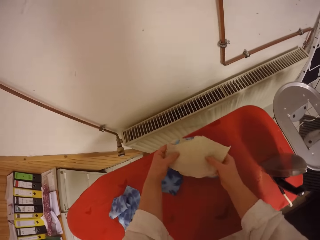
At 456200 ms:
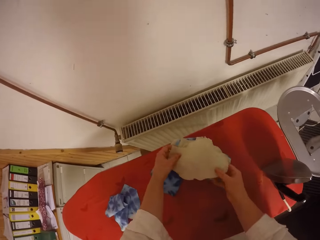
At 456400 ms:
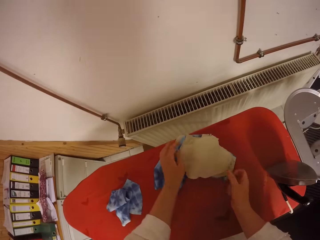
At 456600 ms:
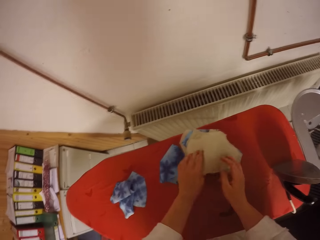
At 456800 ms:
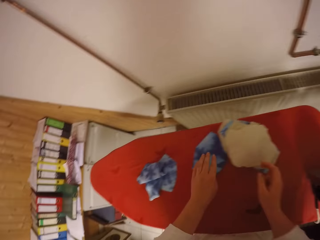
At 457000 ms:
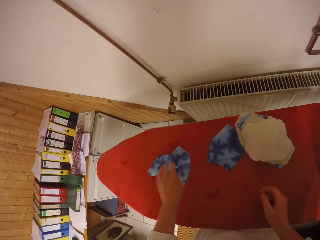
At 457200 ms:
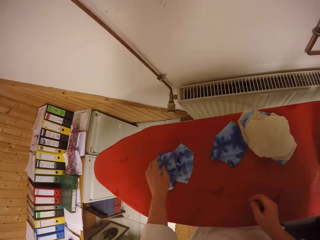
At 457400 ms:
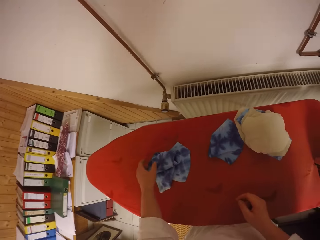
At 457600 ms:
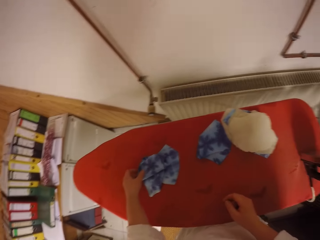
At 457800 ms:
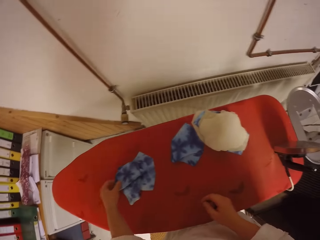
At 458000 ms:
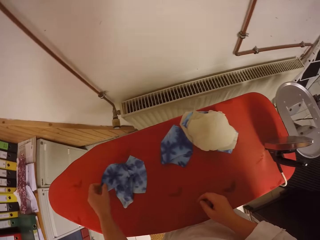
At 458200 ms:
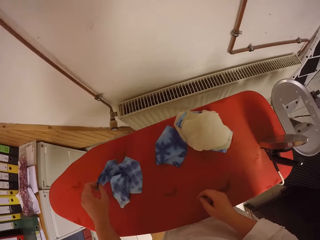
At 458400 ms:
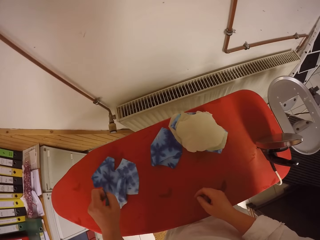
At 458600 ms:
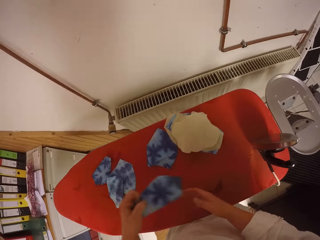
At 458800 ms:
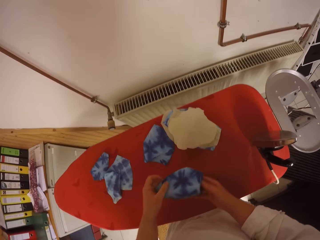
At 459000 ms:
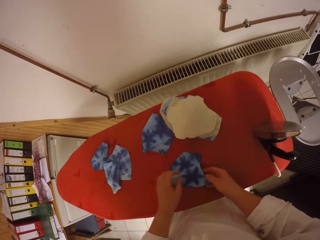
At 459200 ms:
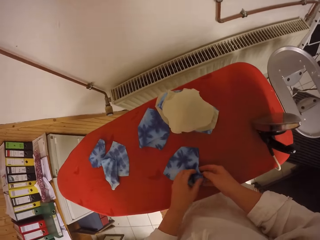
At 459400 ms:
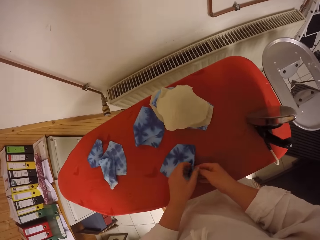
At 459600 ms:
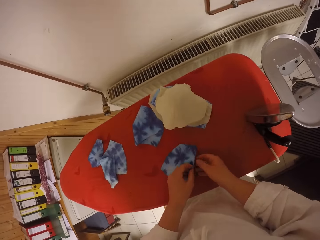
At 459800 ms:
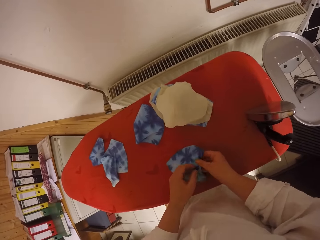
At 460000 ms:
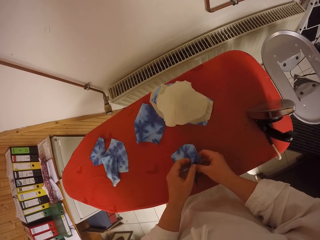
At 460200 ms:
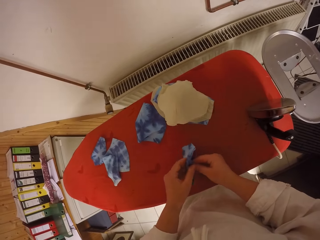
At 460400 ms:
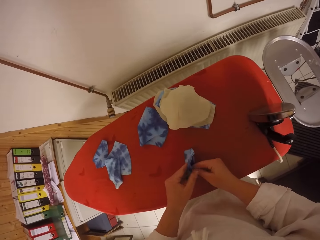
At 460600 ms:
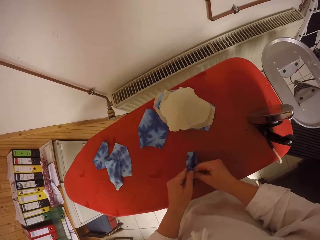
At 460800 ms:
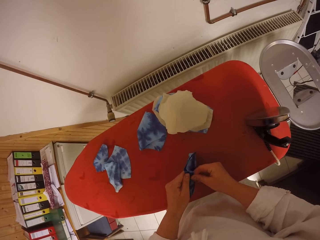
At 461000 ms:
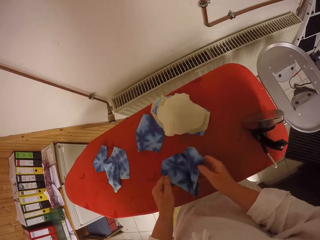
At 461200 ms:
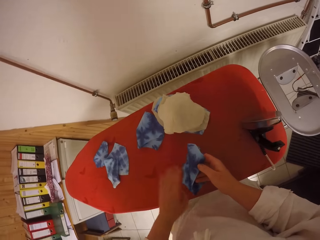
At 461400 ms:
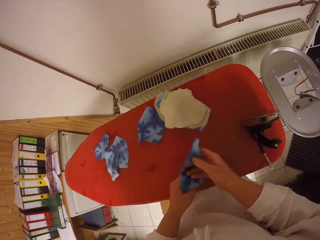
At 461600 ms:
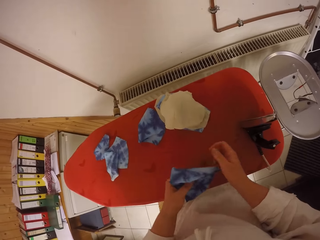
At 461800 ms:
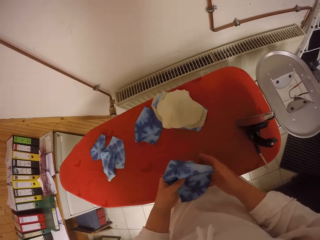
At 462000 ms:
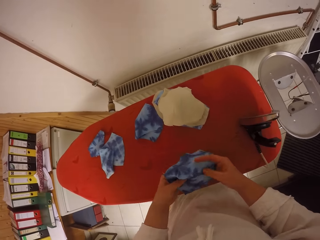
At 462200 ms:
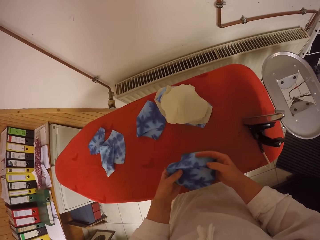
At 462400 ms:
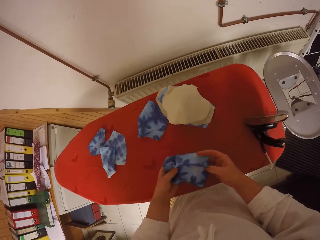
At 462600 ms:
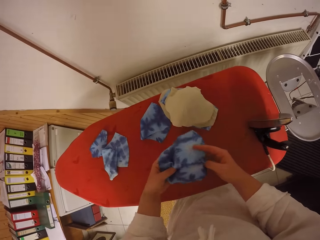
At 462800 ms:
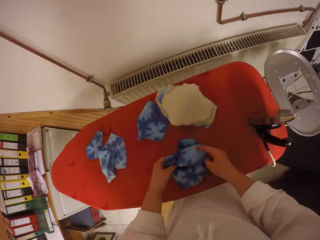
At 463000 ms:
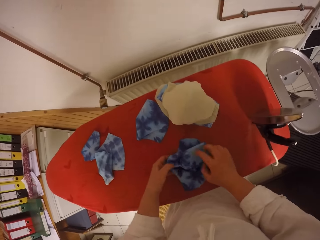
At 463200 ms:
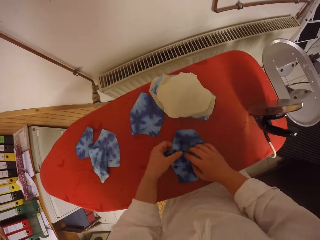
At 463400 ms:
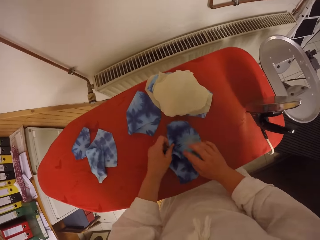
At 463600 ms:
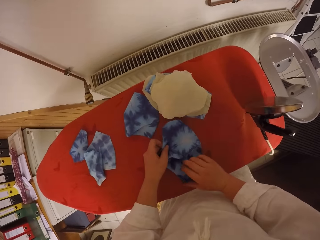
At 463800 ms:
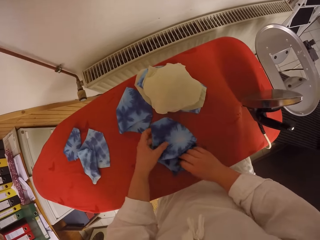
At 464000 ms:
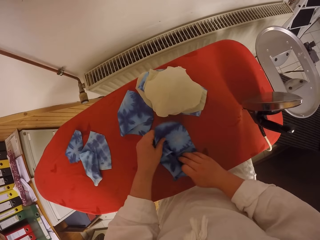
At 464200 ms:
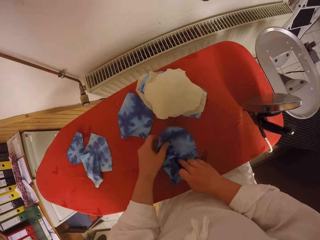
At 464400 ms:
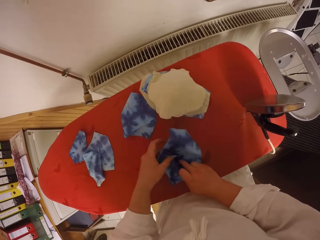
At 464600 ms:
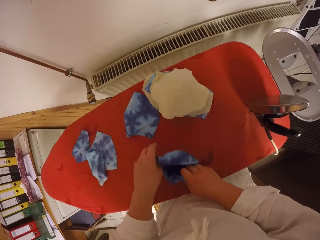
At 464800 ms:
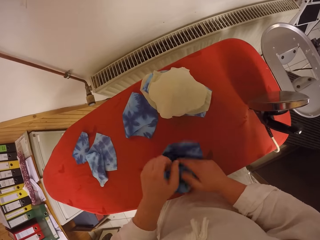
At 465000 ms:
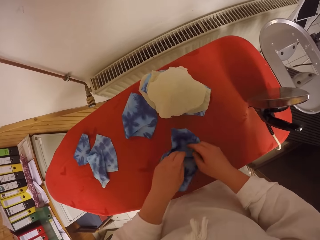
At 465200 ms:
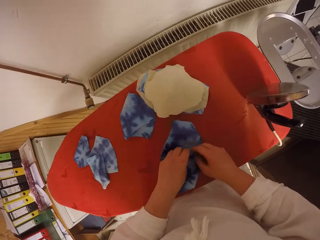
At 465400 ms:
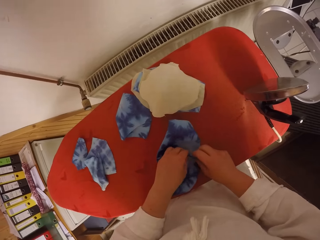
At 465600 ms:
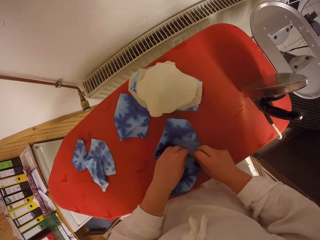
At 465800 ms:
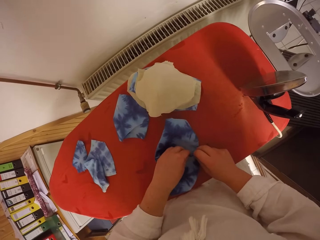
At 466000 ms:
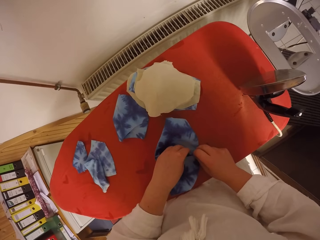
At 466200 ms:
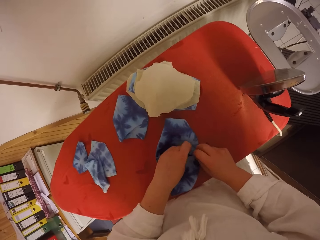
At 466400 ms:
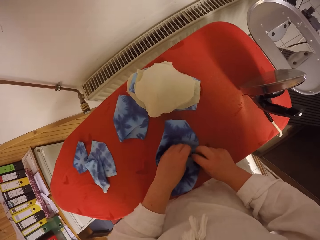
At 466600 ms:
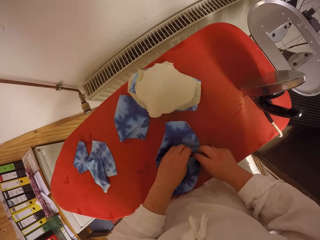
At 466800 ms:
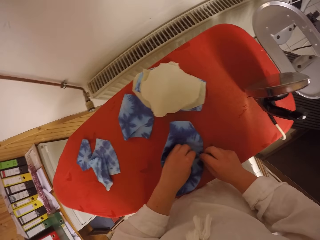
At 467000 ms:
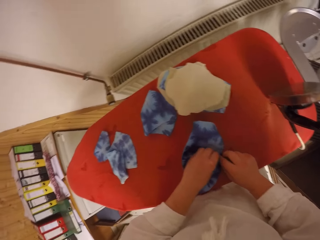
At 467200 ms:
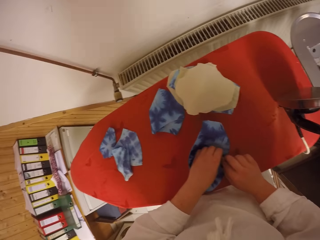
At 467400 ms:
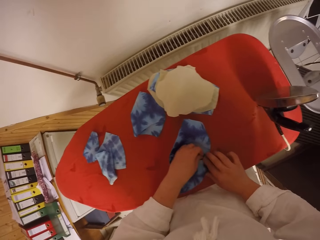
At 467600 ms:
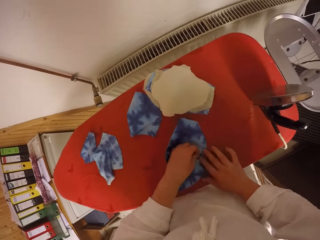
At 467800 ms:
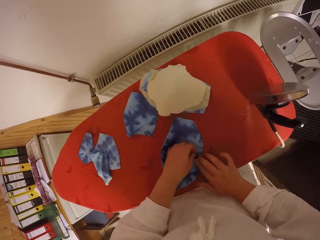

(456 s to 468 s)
The camera wearer drops the fabric on the fabrics on the ironing table with both hands. She picks a fabric from the ironing table with her left hand. She opens the fabric with both hands. She adjusts the fabric with both hands. She places the fabric on the ironing table with both hands. She straightens the fabric with both hands.

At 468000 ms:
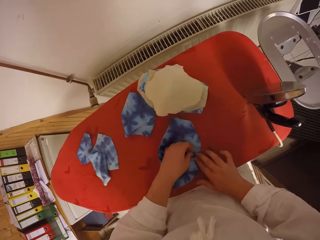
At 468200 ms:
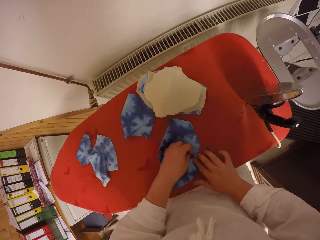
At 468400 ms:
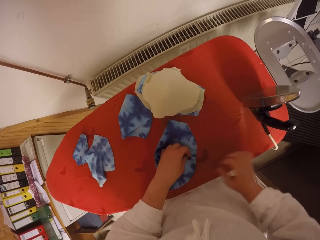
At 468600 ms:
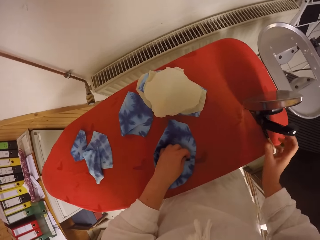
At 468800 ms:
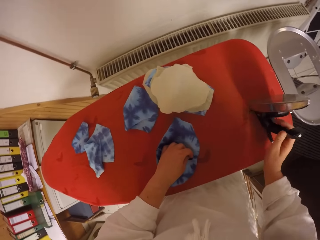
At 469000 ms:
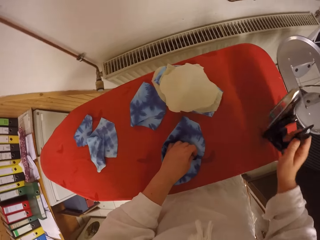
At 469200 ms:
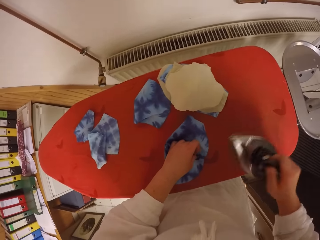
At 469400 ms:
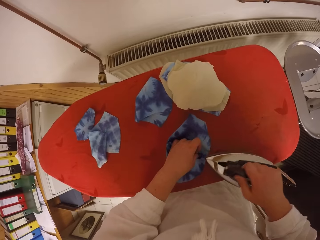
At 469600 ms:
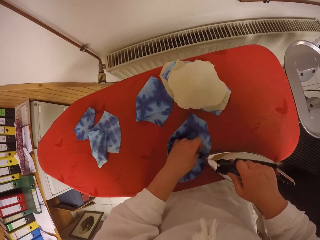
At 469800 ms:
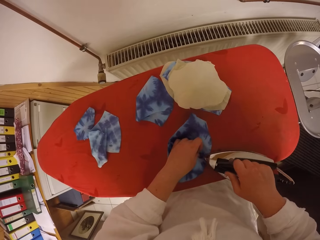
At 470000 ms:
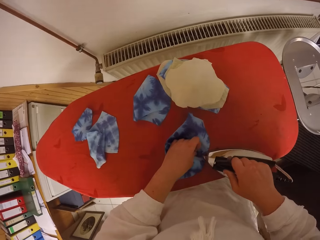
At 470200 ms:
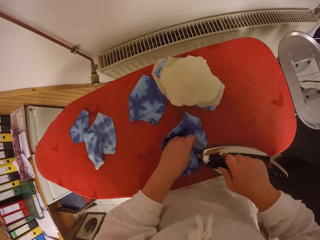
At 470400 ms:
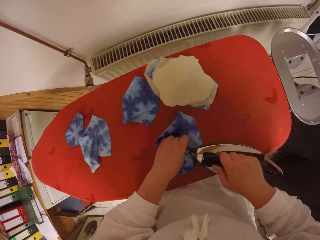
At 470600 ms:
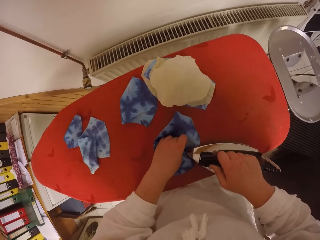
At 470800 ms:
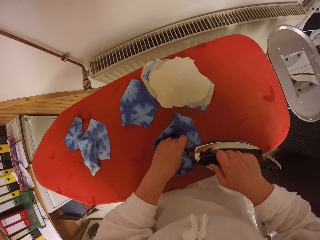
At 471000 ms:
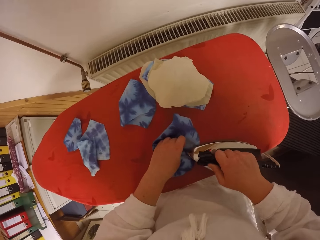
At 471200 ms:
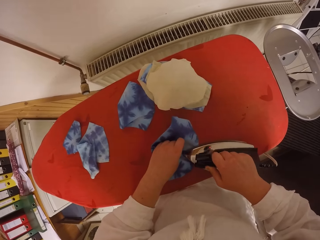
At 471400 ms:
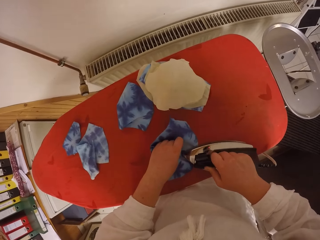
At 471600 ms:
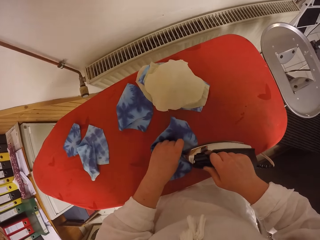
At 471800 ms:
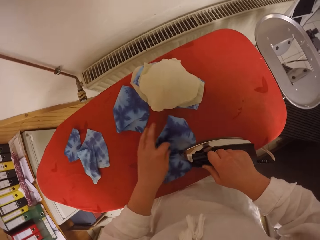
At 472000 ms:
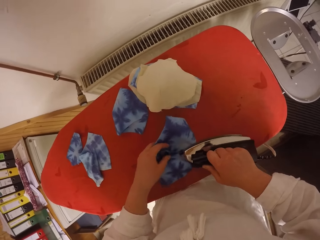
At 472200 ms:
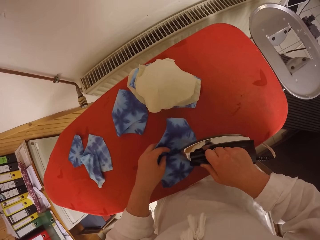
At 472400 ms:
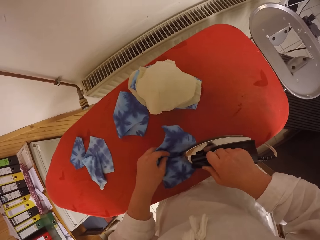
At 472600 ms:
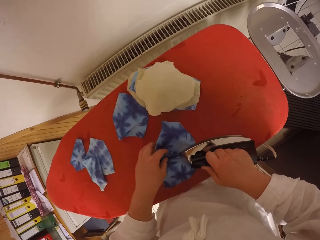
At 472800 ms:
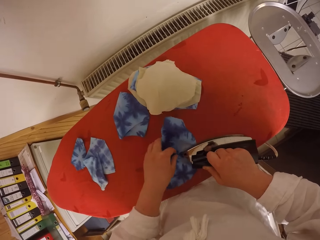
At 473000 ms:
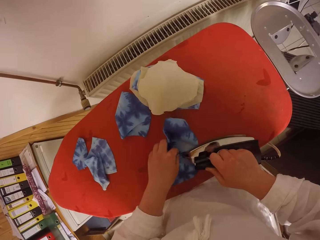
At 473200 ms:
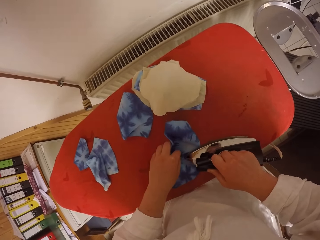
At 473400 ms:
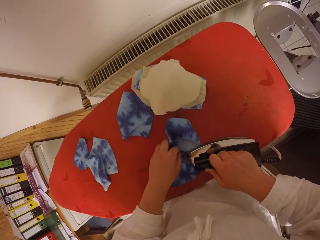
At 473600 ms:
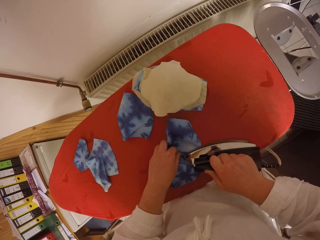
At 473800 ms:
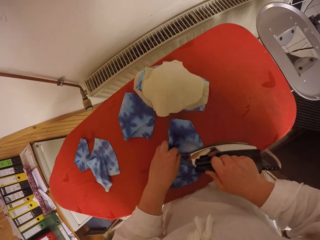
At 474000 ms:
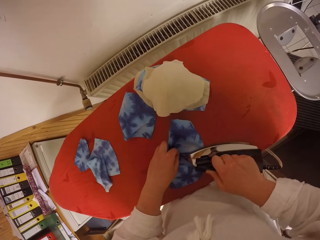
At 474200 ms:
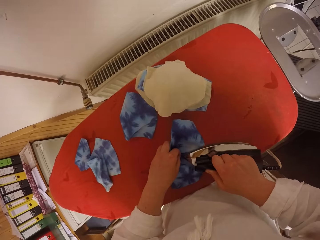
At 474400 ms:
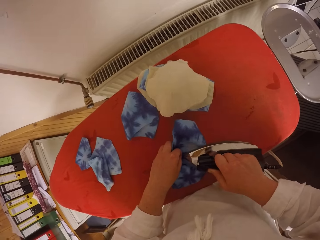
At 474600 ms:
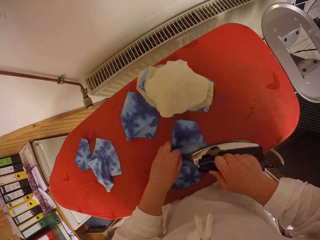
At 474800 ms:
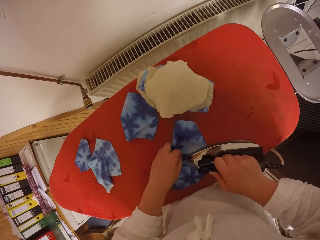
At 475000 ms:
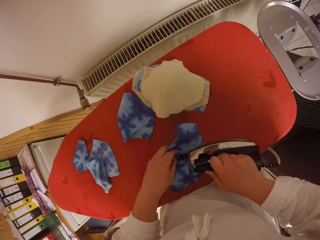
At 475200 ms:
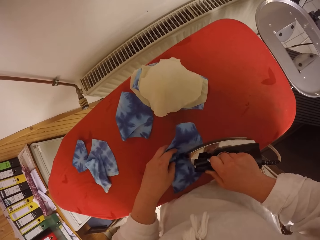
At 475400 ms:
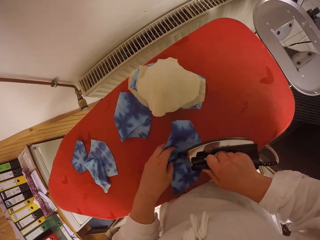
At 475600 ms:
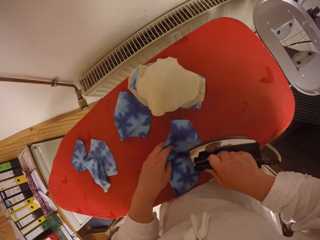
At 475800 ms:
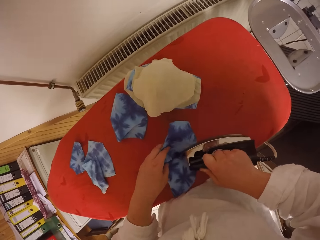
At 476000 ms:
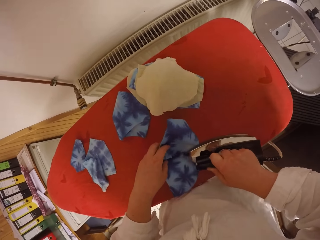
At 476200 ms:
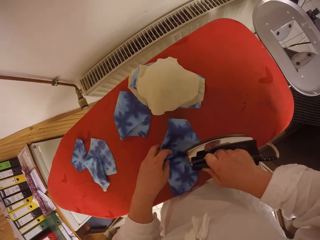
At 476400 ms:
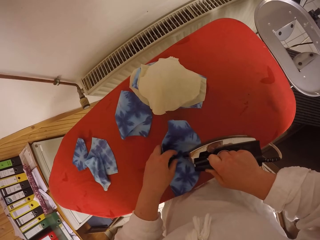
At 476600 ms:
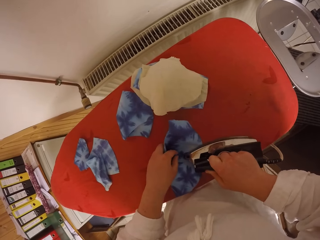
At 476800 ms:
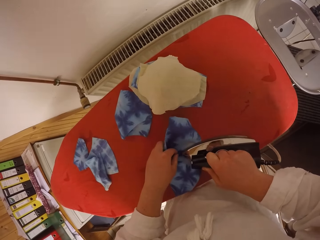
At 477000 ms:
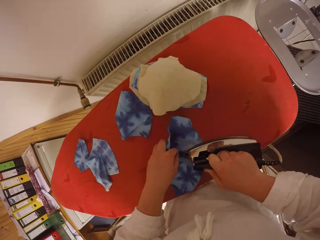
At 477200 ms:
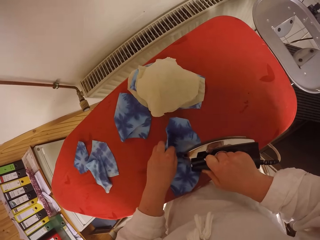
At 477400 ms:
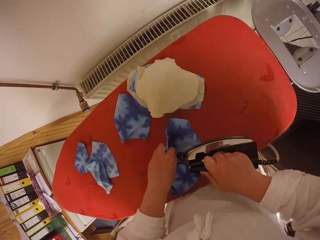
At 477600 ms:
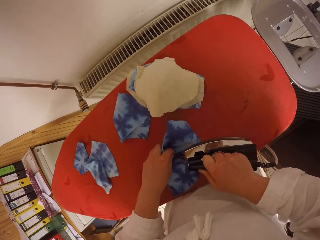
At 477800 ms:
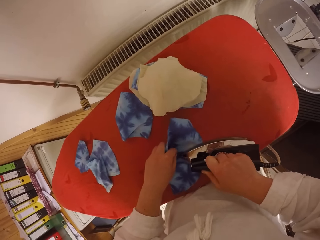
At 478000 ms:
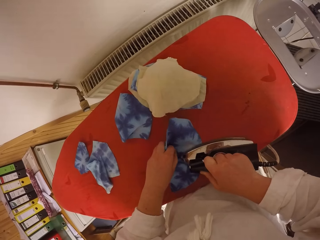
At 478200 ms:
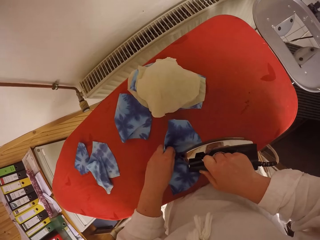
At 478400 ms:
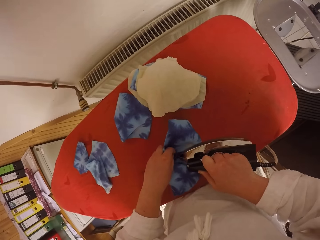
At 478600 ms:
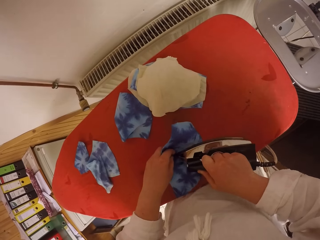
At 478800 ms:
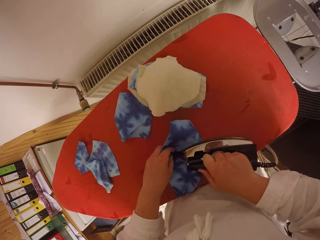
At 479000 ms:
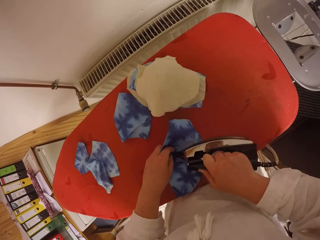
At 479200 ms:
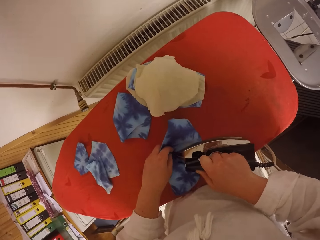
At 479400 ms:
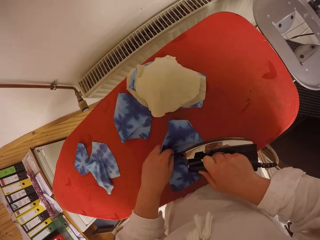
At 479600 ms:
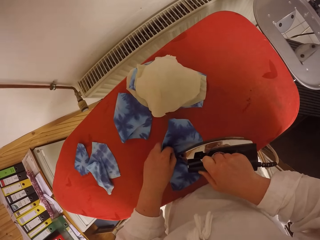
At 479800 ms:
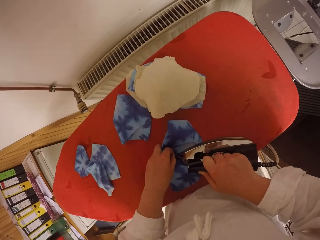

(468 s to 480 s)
The camera wearer picks the electric iron from the ironing table with her right hand. She irons the fabric with the electric iron on her right hand.
